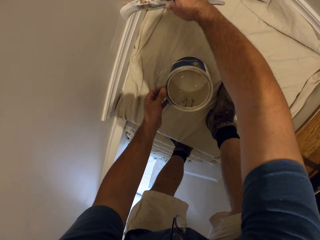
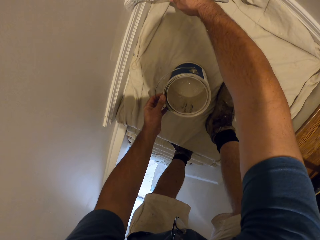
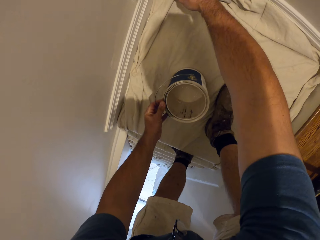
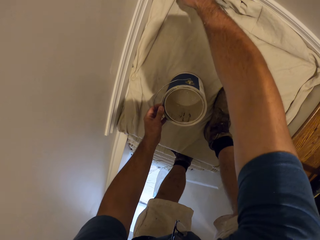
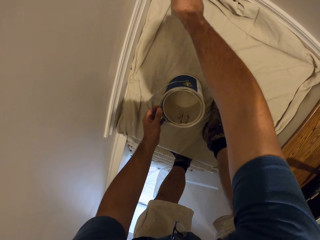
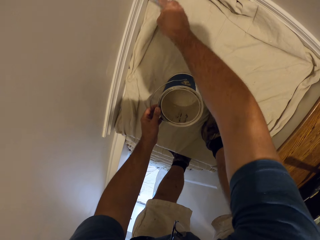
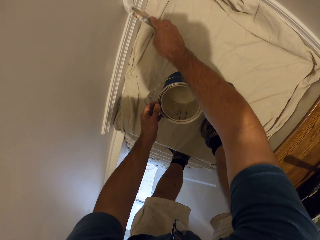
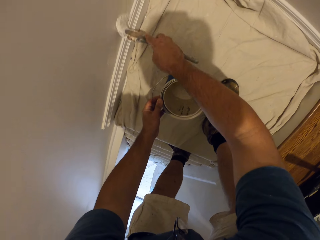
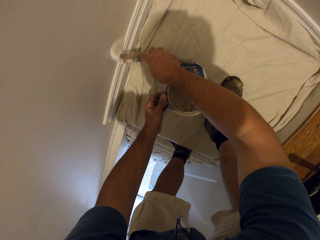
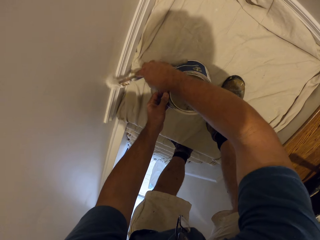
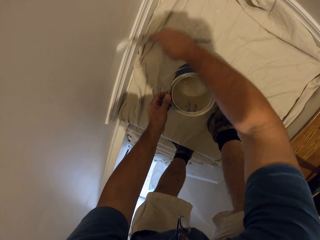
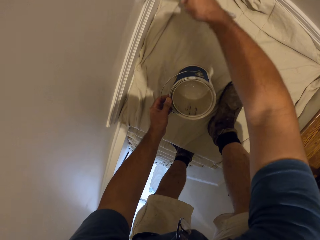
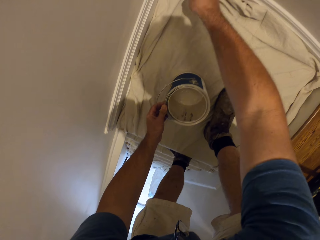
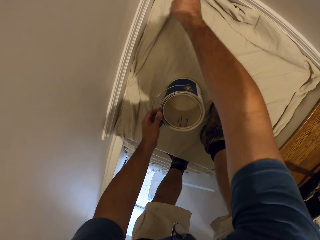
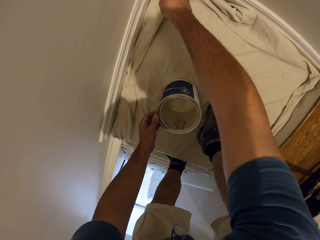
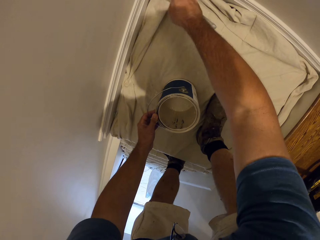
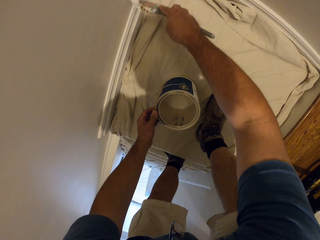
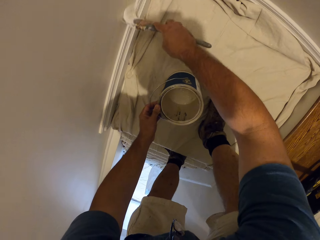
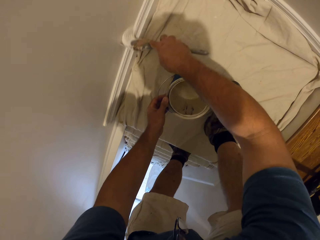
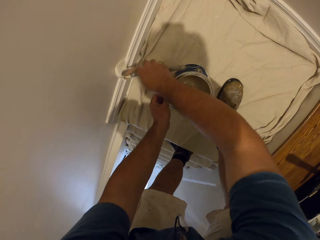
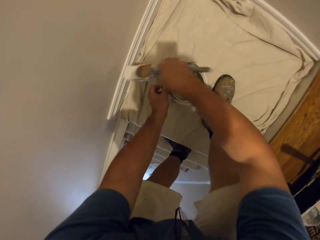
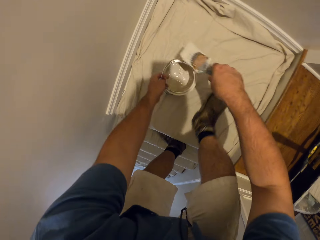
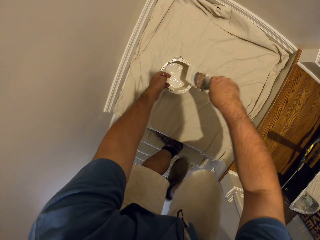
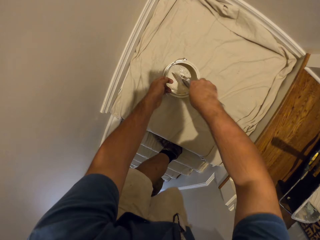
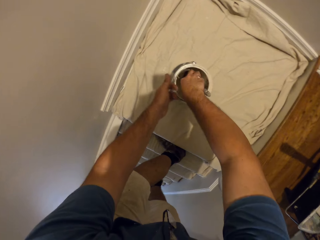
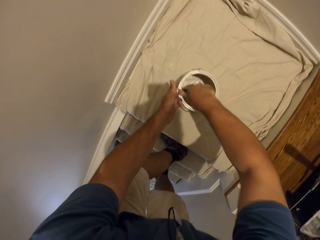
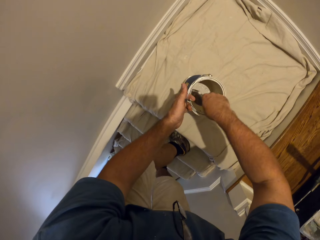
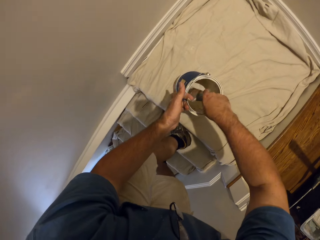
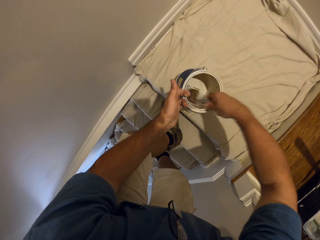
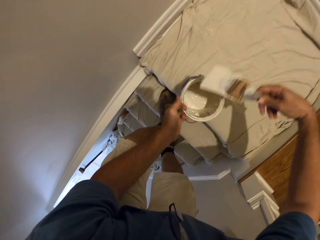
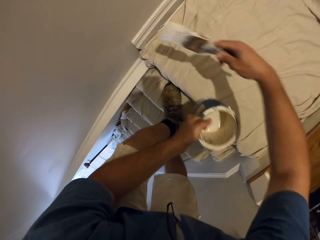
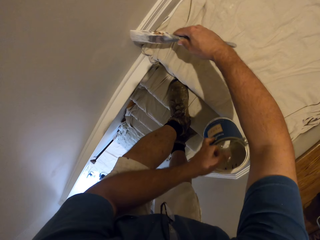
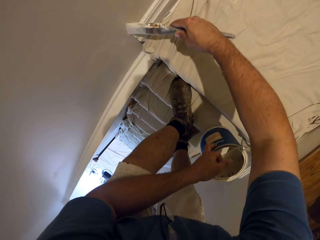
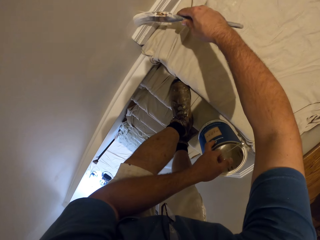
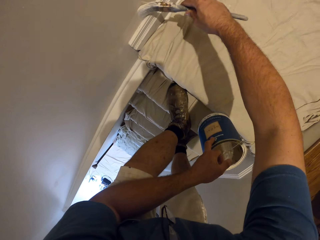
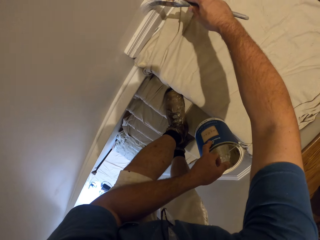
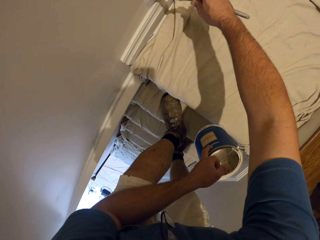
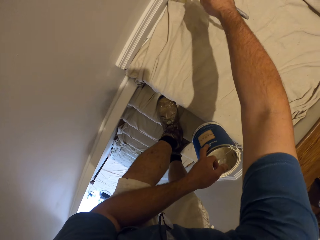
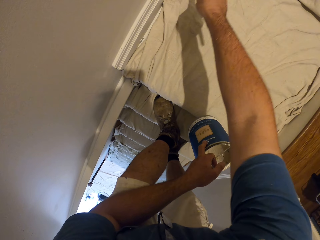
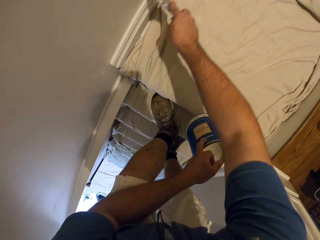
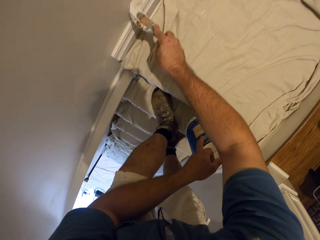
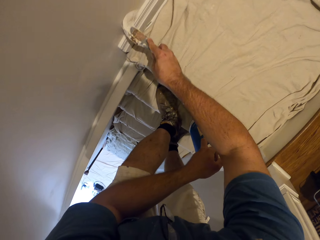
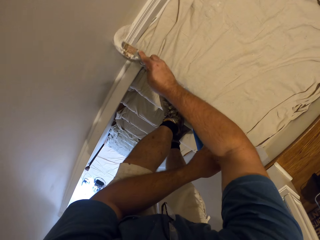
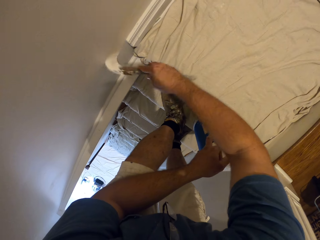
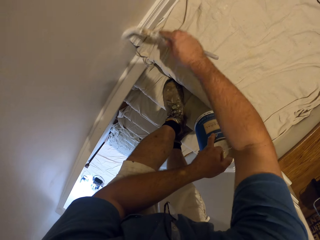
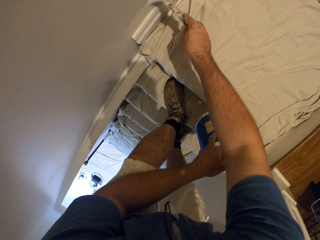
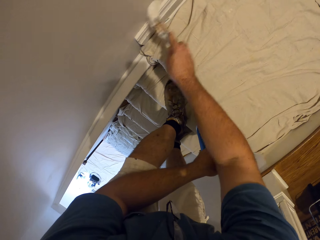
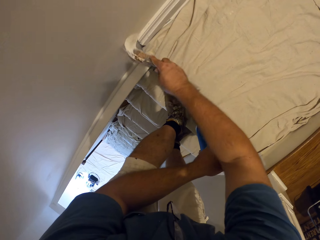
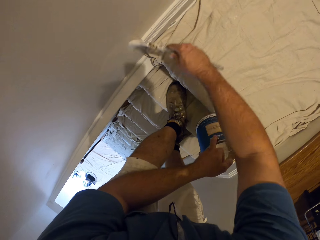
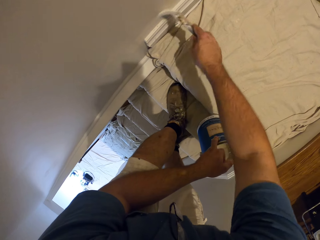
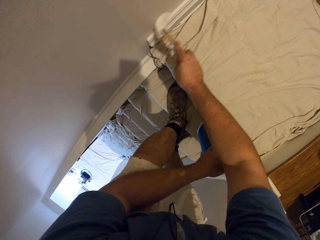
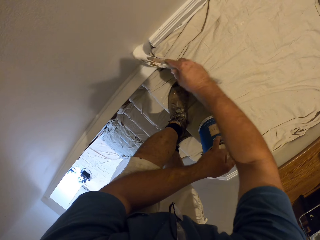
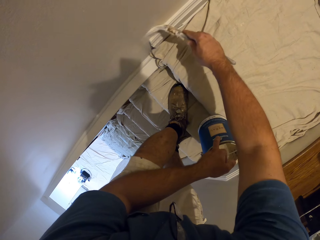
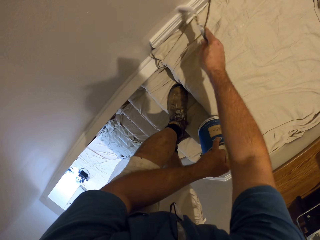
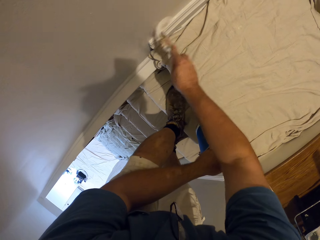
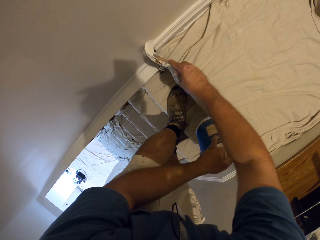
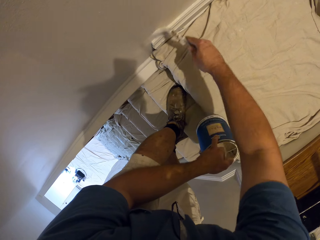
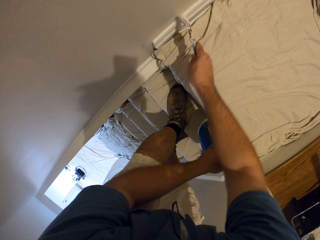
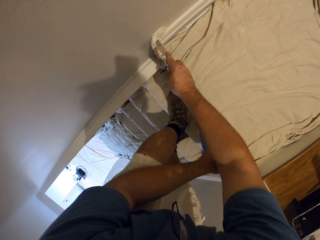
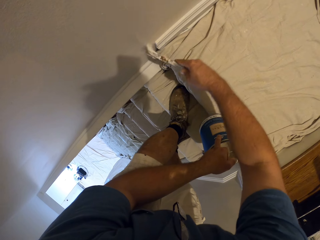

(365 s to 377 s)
The camera wearer paints the wall with the paint brush. They step down the stairs with one leg. They take some paint from the paint can with the paint brush. They paint the wall with the paint brush.

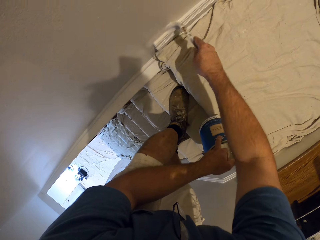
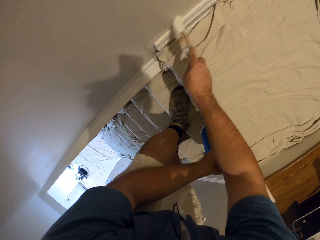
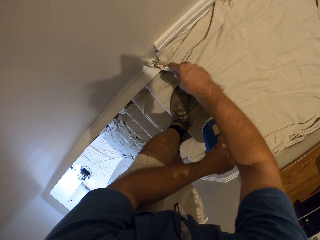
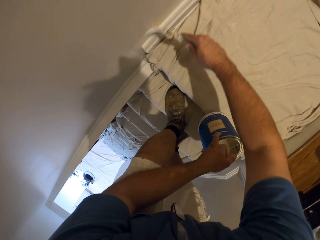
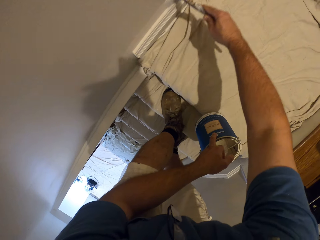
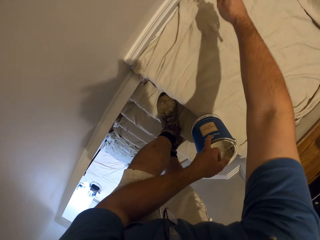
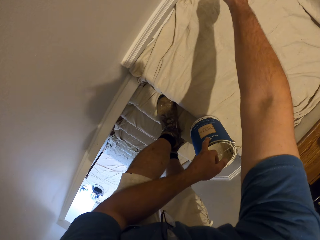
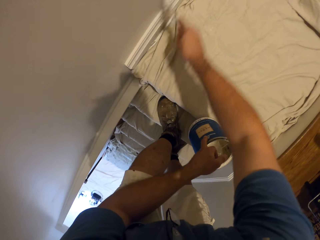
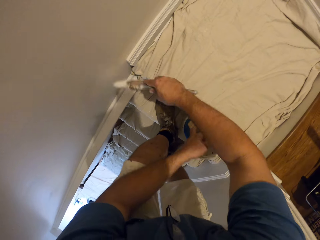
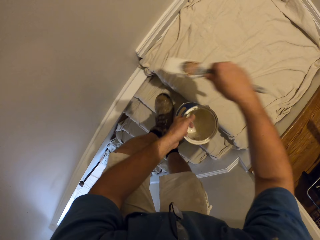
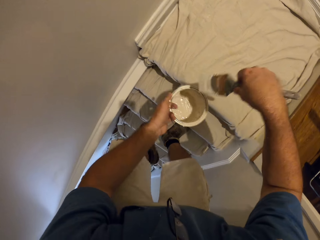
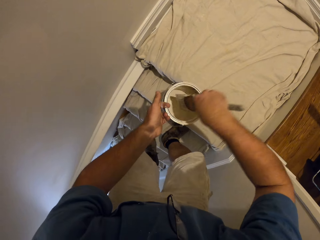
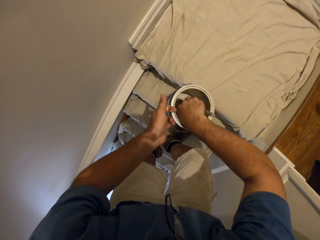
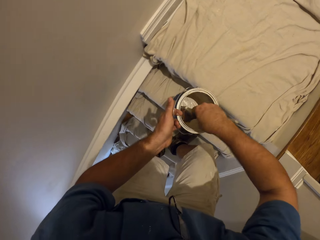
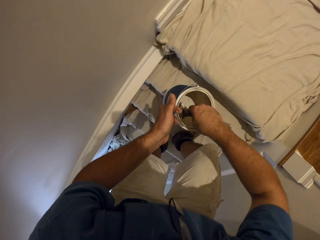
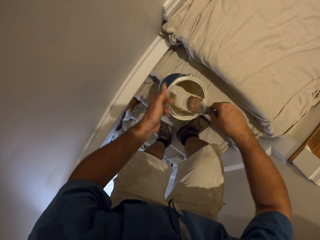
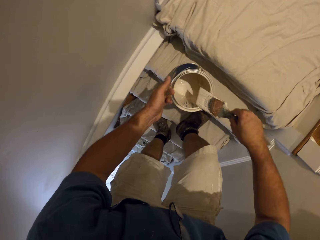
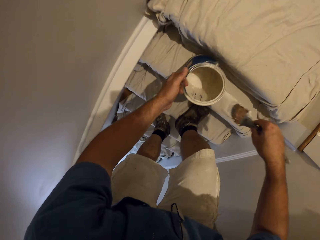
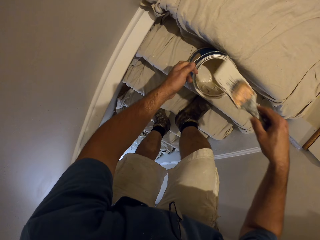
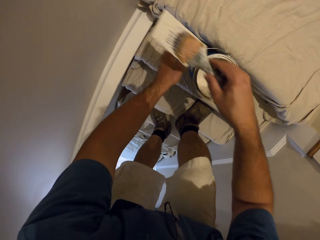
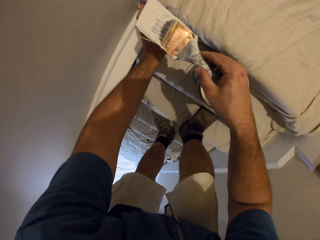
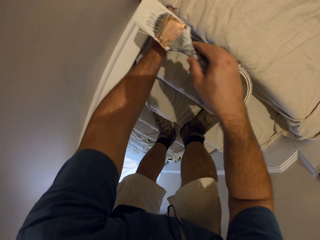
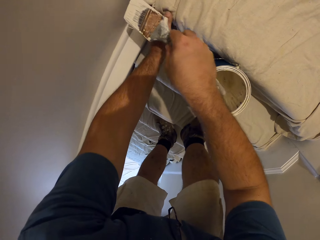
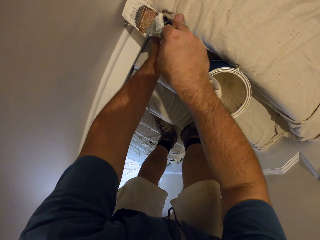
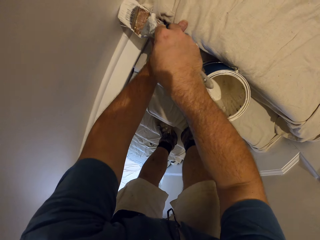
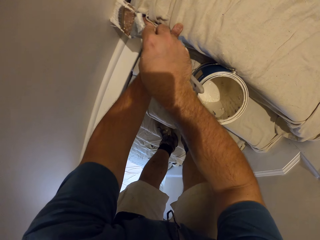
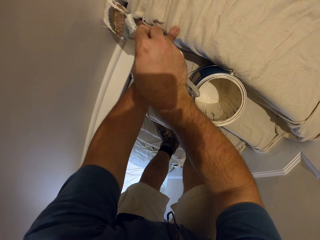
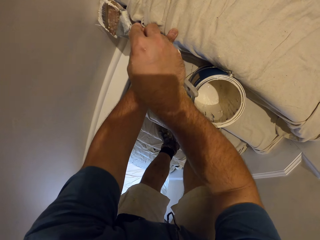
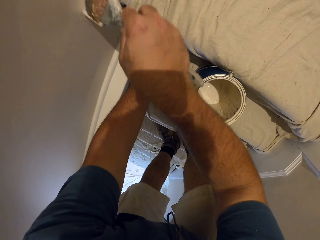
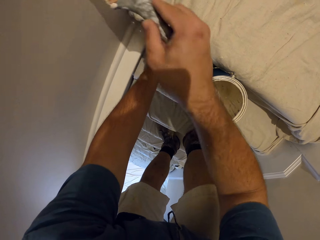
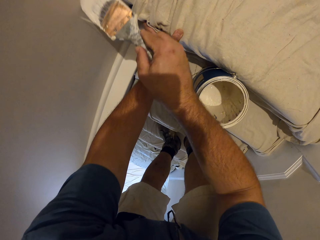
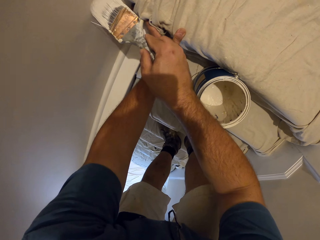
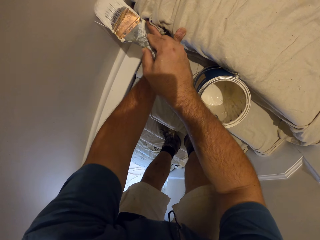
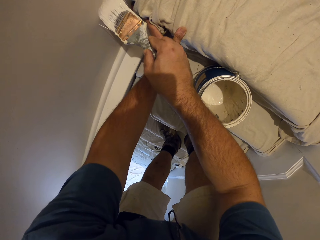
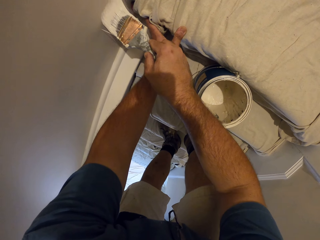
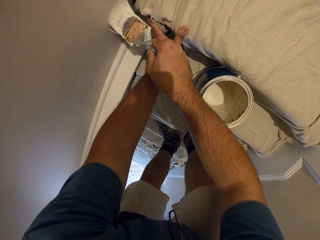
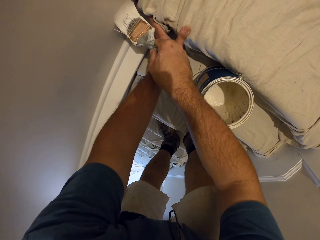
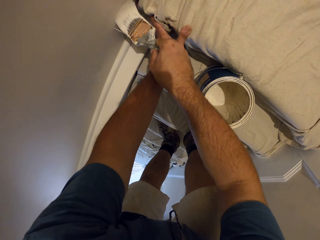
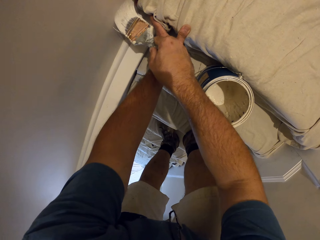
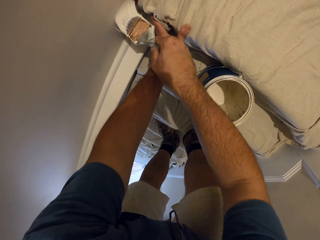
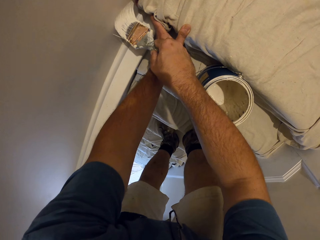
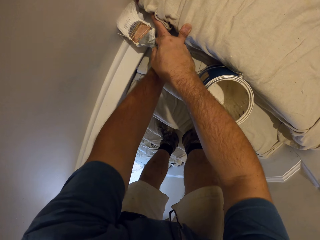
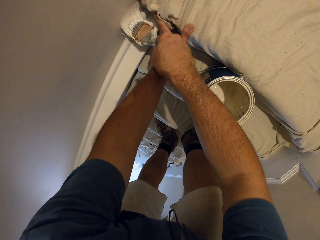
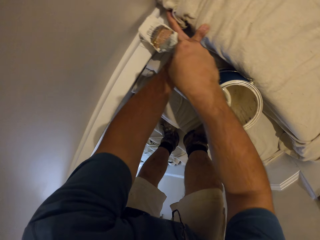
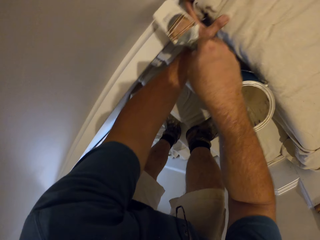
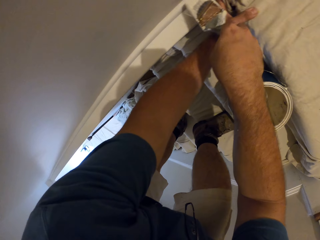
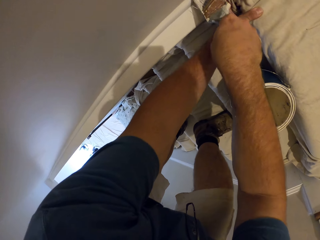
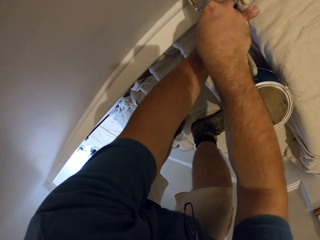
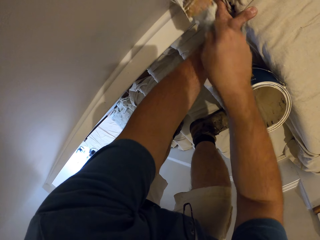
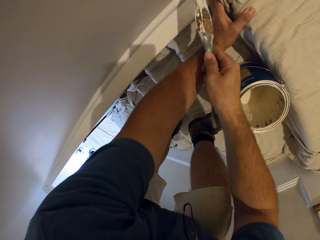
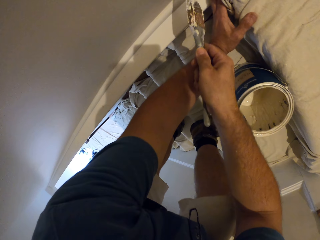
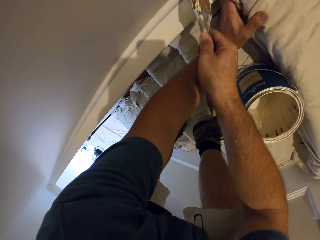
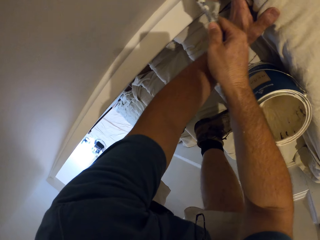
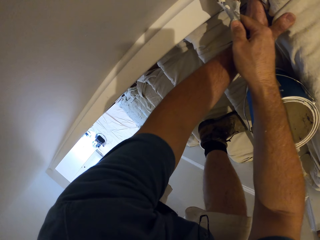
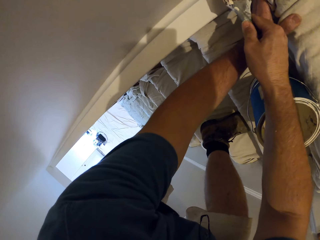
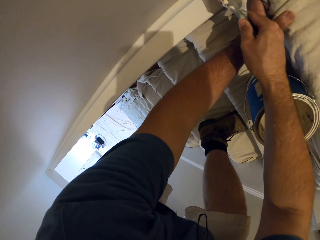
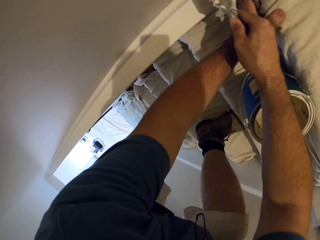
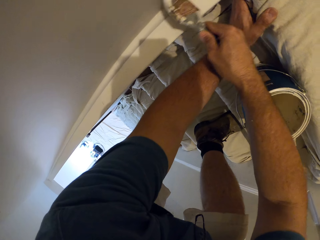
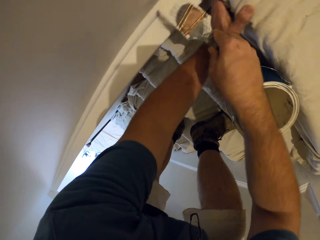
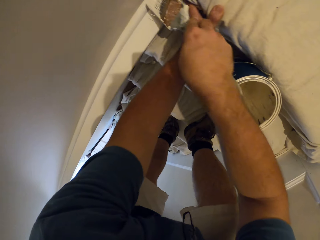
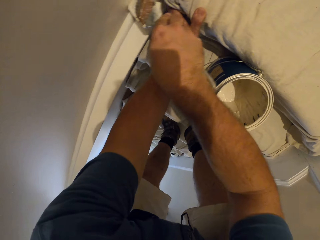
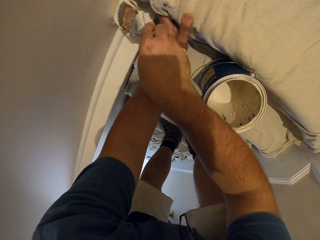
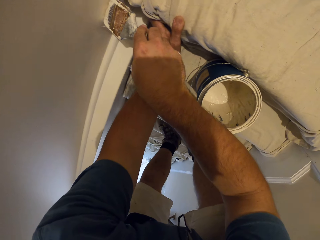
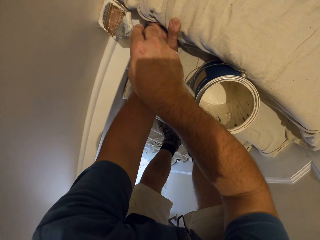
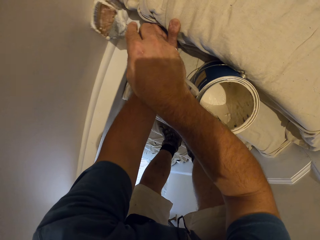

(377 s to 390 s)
The camera wearer takes some paint from the paint can with the paint brush. He puts down the paint can on the staircase. He rests his left hand on the cloth on the step. He holds the piece of cloth on the staircase. He paints the wall with the paint brush.
